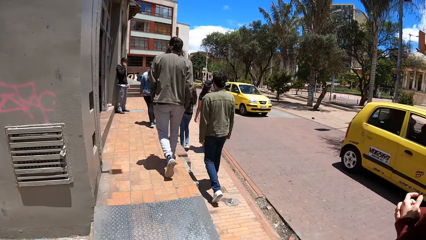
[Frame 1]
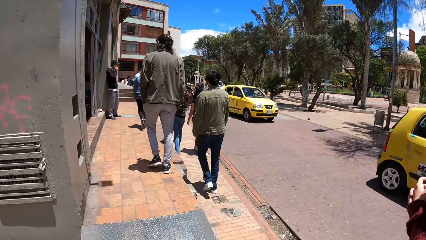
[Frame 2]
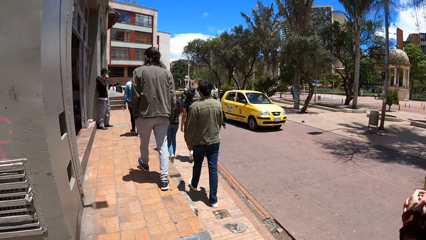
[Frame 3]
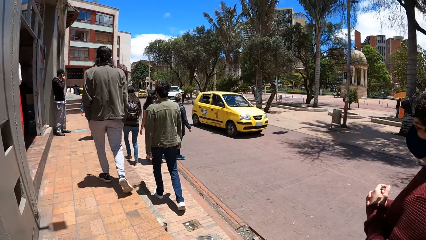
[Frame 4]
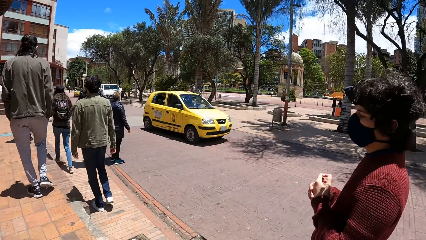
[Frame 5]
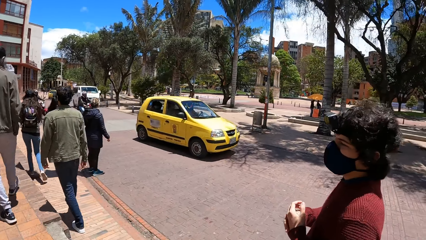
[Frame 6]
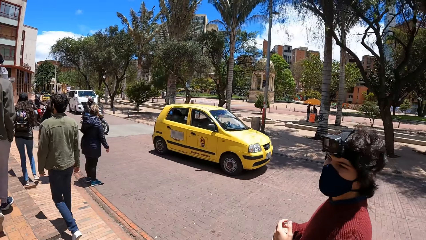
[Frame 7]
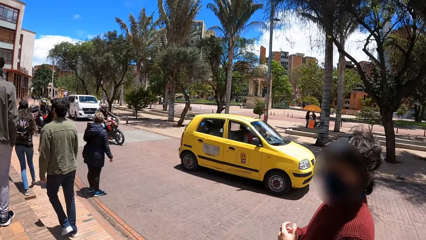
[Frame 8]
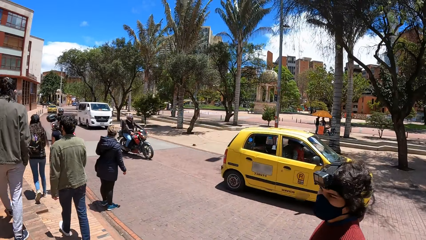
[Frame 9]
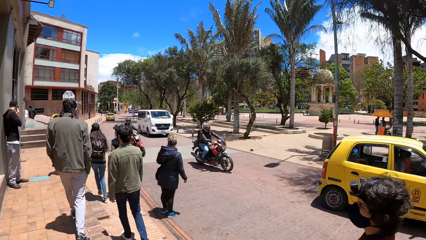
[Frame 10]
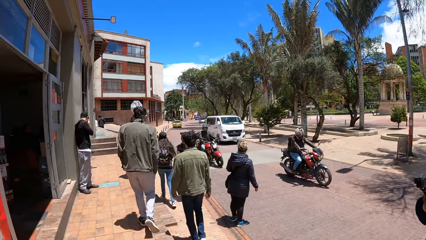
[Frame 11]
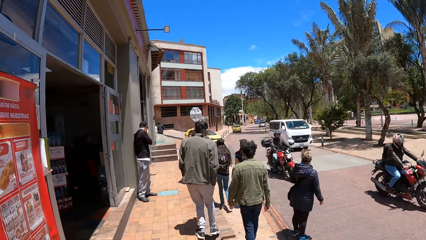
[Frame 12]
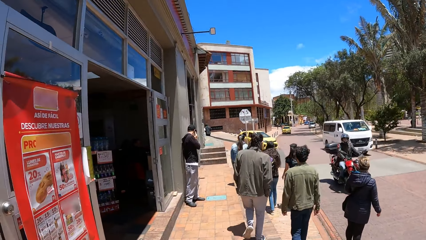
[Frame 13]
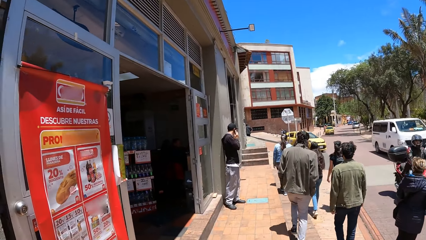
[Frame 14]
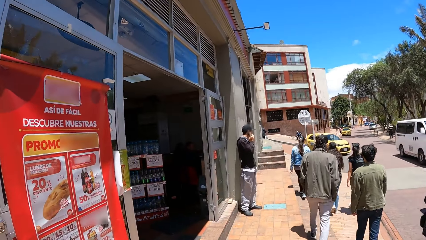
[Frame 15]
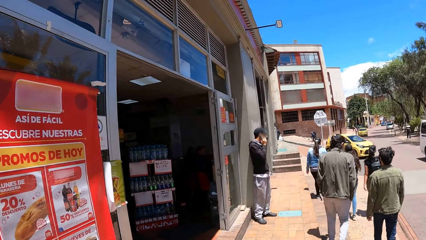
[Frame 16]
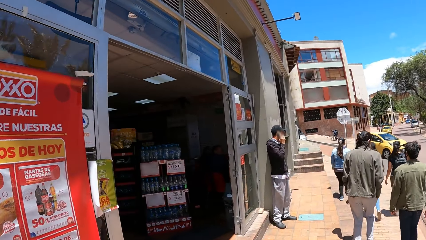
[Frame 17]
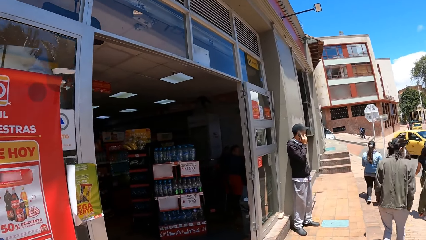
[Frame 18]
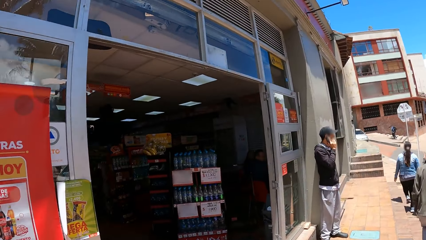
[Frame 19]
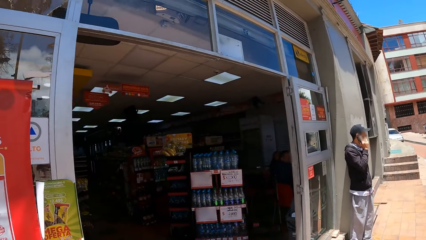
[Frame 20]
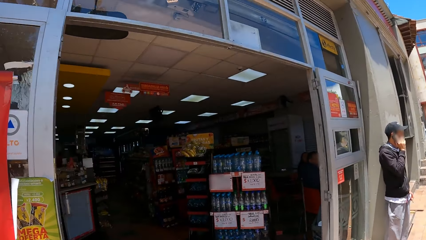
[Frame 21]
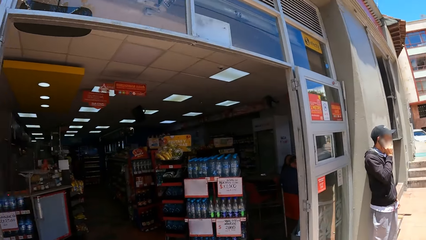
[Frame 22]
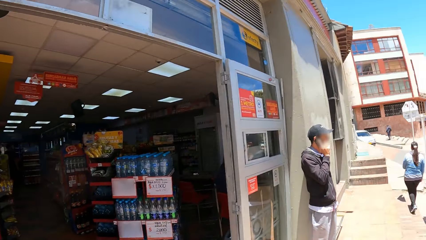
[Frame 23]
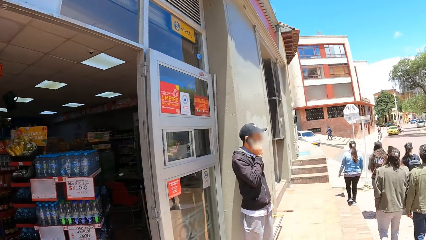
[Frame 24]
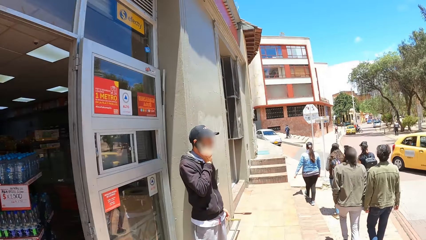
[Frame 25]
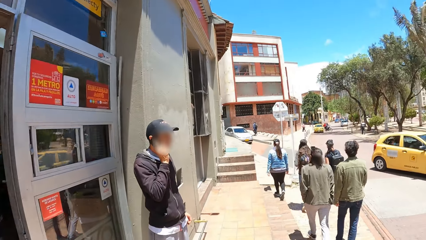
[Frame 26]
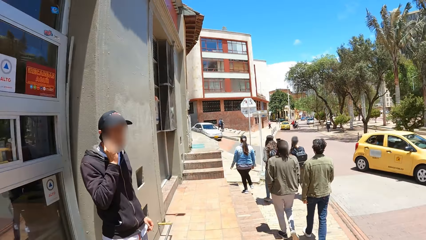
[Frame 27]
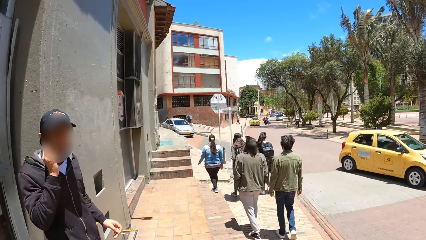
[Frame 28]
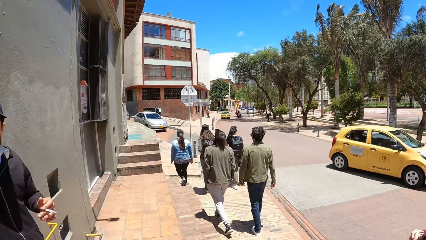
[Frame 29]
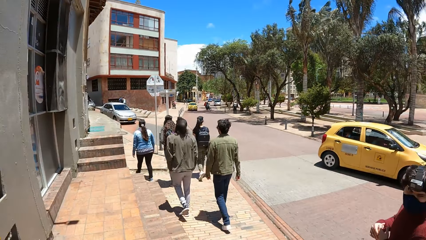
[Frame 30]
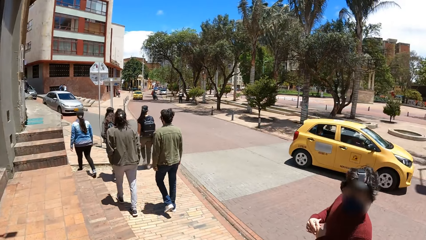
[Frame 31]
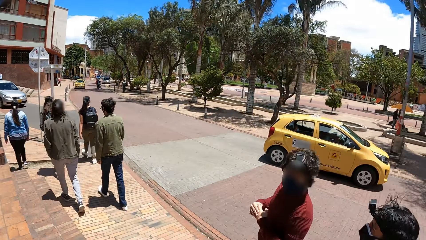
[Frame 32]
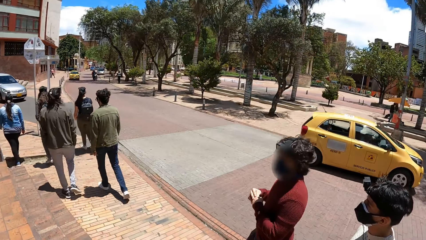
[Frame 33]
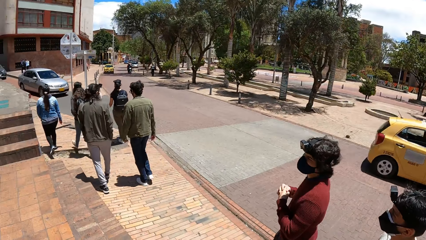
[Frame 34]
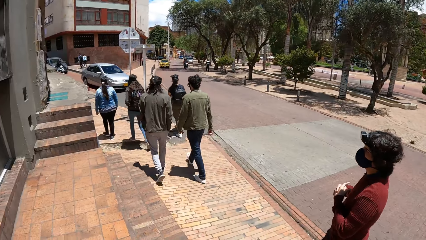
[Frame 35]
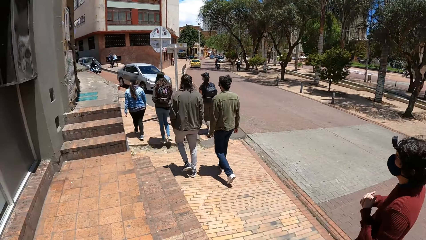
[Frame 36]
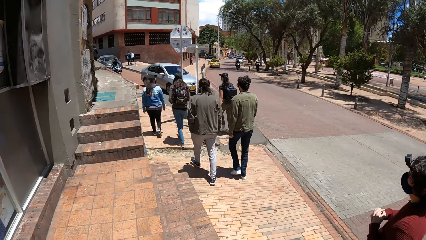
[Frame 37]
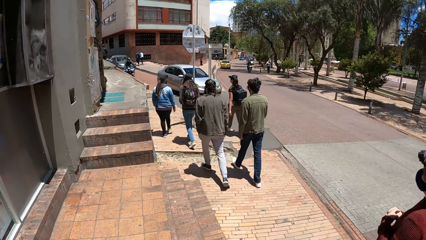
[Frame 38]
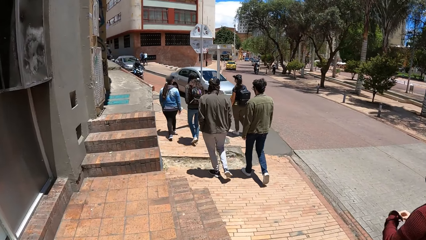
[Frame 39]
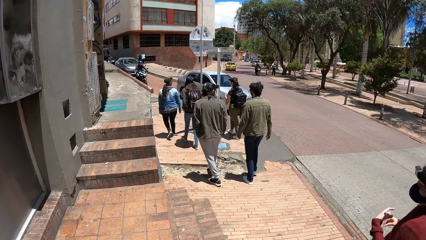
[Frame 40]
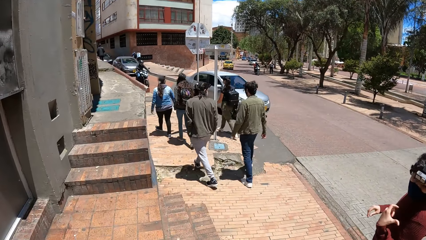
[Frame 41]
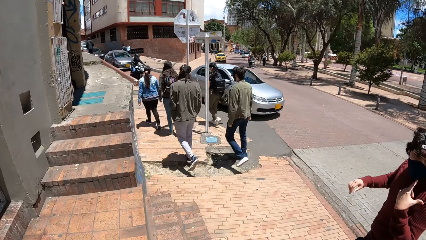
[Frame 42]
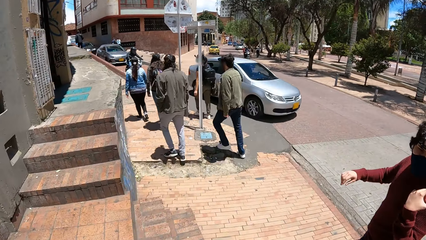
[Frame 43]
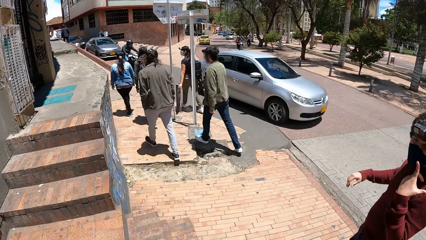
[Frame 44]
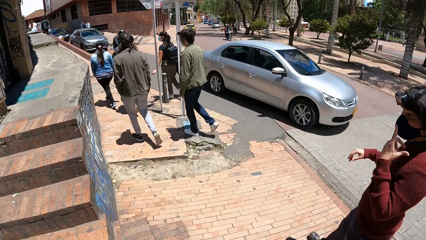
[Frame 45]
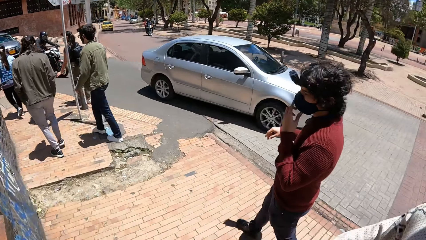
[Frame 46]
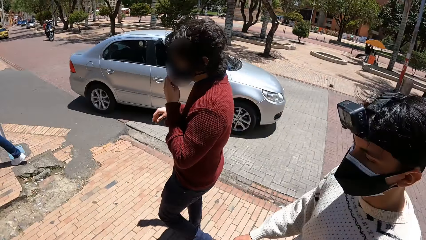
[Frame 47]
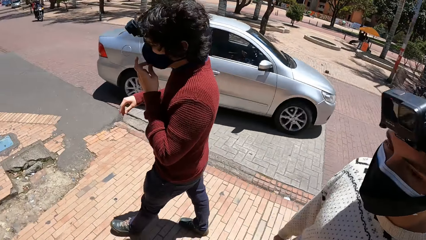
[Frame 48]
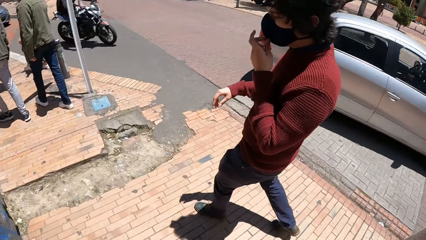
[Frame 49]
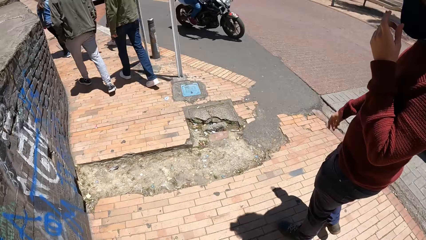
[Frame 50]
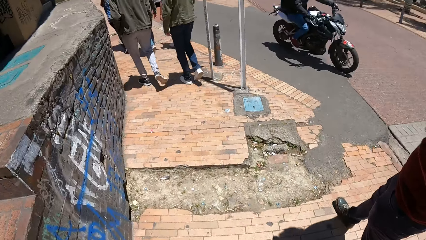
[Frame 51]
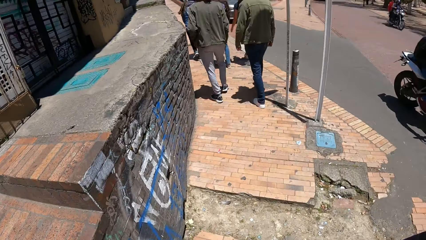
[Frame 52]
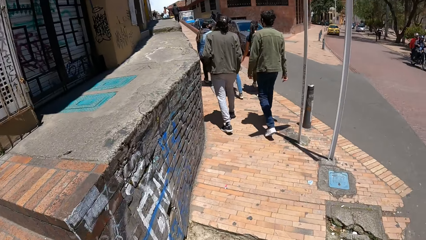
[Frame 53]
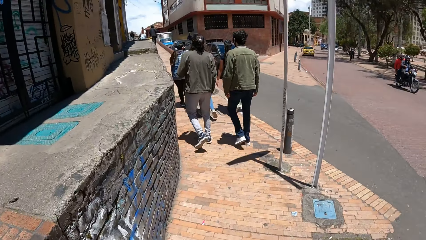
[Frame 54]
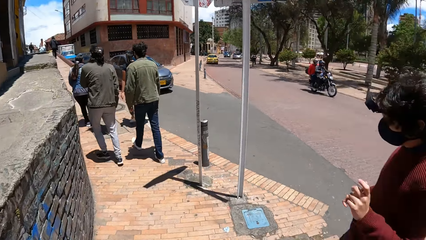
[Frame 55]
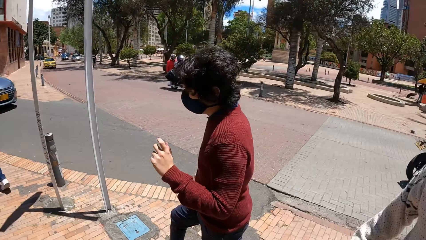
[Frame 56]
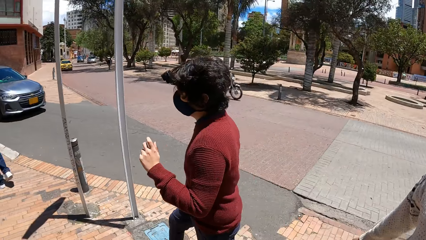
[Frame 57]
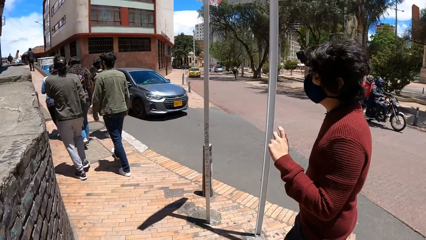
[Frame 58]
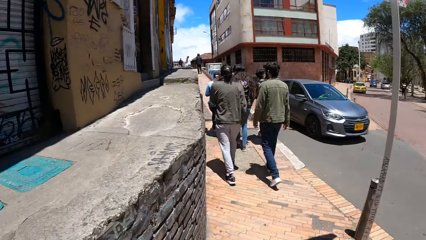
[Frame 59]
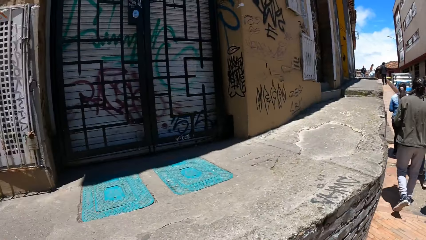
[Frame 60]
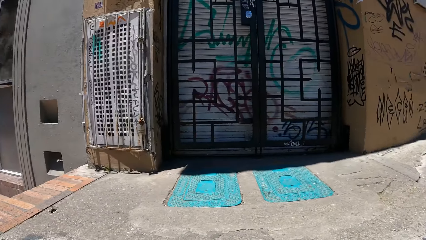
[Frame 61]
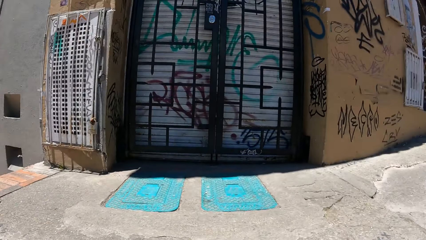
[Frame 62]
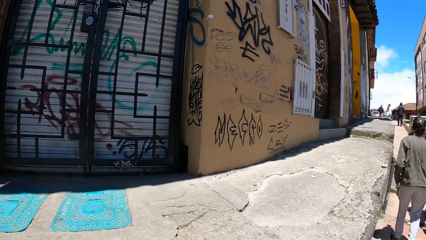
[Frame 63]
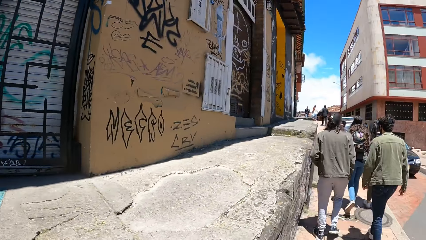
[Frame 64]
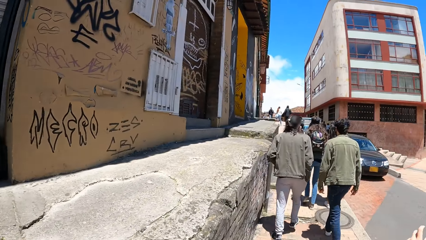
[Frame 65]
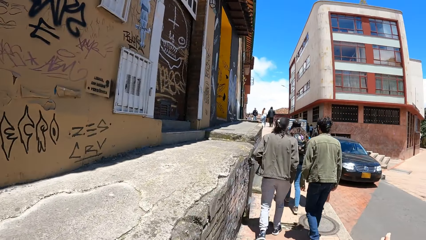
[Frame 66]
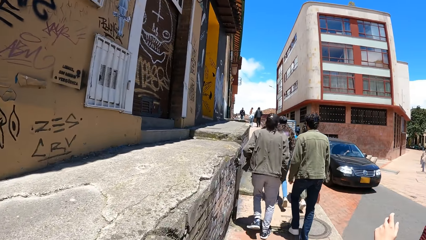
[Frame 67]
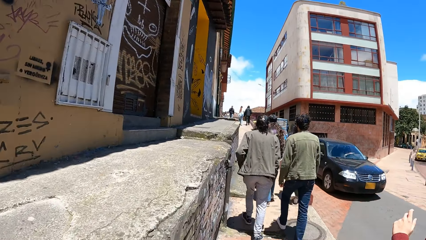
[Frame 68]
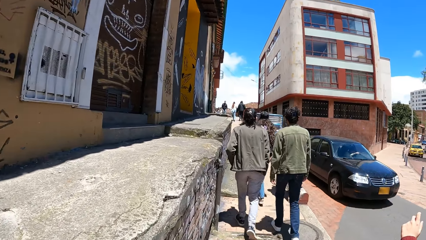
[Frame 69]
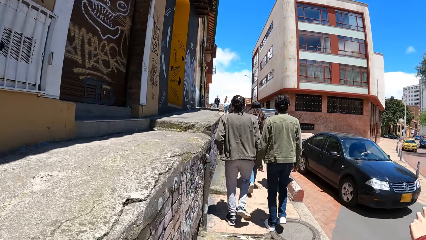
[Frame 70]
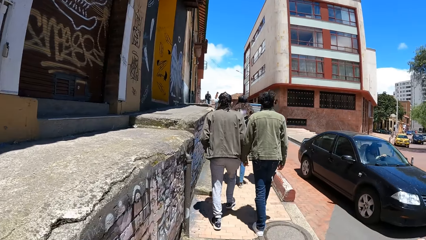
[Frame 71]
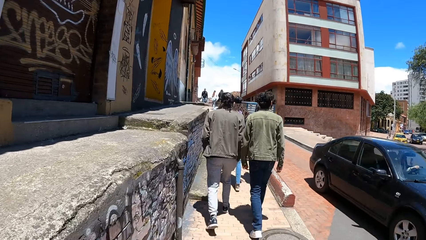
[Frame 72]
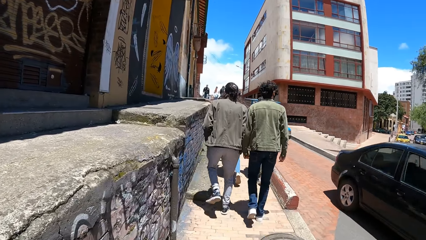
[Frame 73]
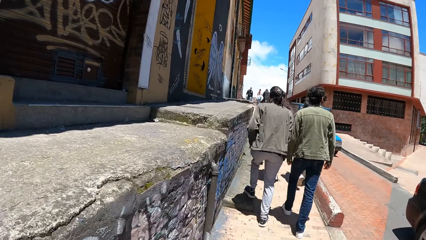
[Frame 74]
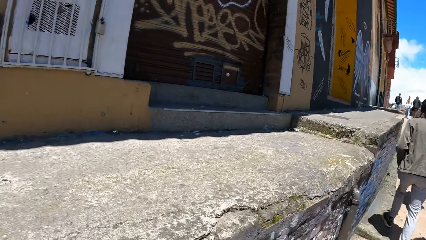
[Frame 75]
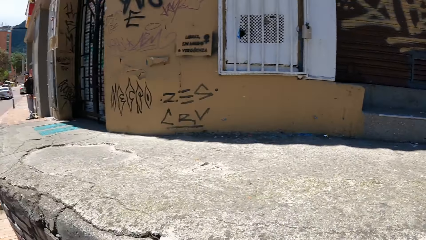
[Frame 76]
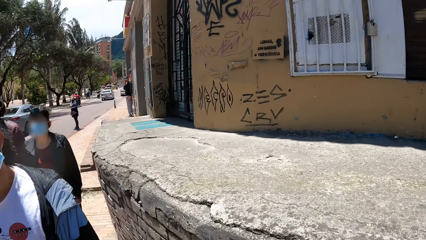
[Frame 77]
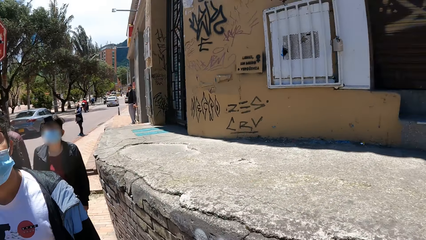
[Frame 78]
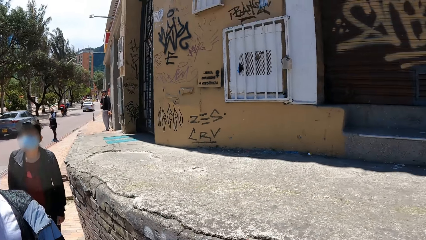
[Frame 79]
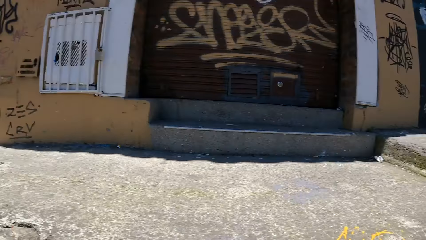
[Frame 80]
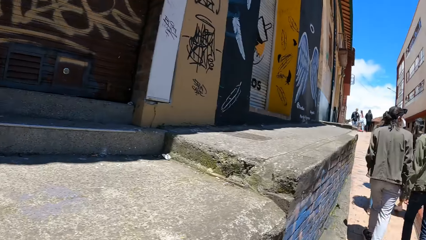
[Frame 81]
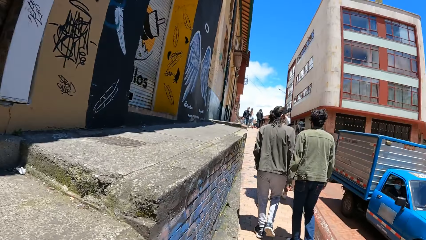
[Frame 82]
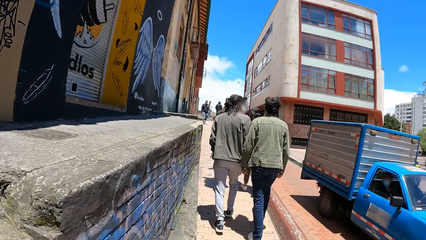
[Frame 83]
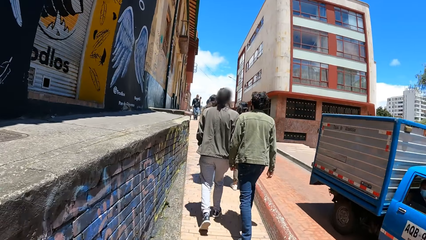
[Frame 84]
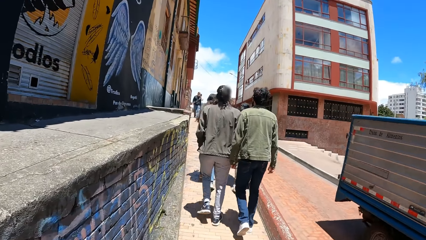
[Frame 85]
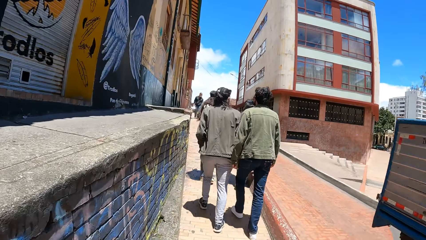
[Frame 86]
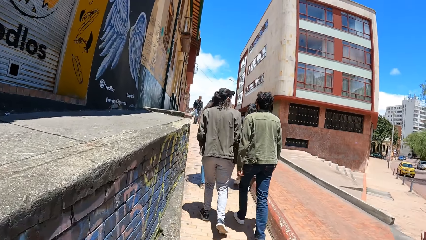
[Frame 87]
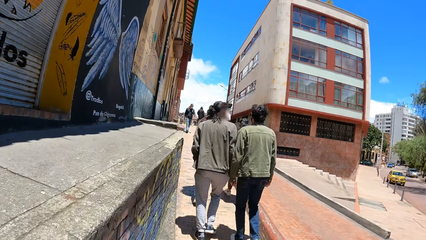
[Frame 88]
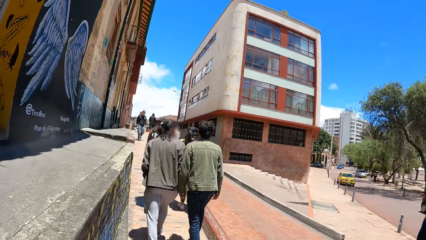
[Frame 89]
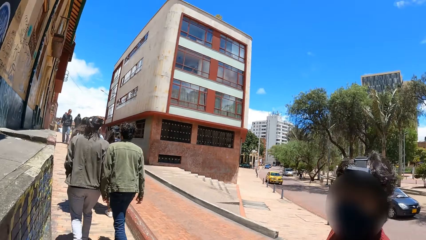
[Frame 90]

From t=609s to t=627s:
A man holds his hands. A yellow car drives past the camera wearer. A yellow car drives past again. A motorcycle rides past the camera wearer. A motorcycle rides past again. A yellow car drives past the camera wearer. A grey car drives past the camera wearer. The man touches the face mask on his face with his left hand. A motorcycle rides past the camera wearer. The camera wearer looks around. A grey car drives past the camera wearer. The camera wearer walks on the sidewalk of the road. A black car drives past the camera wearer. The camera wearer turns around. A blue pickup truck drives past the camera wearer. The camera wearer walks on the sidewalk of the road.
